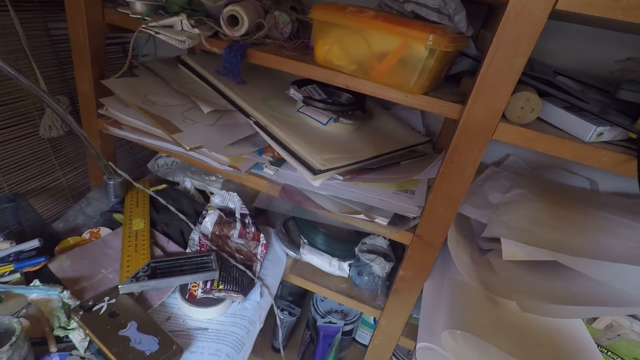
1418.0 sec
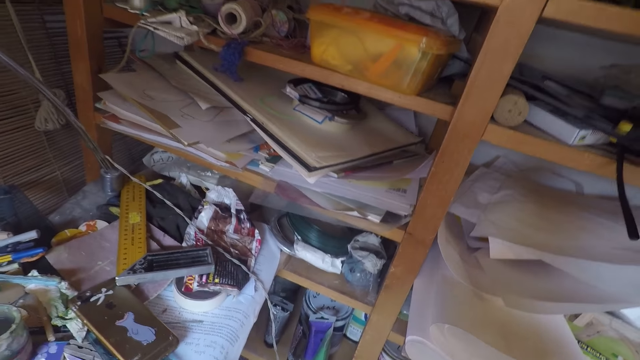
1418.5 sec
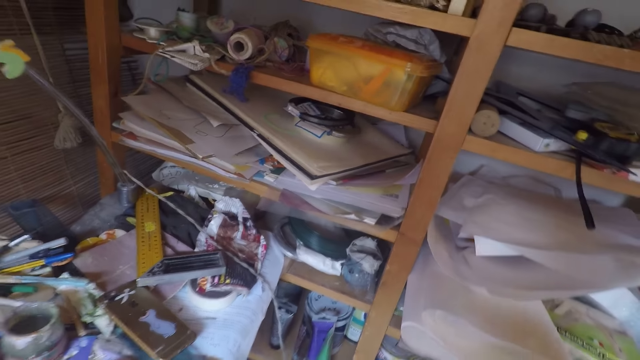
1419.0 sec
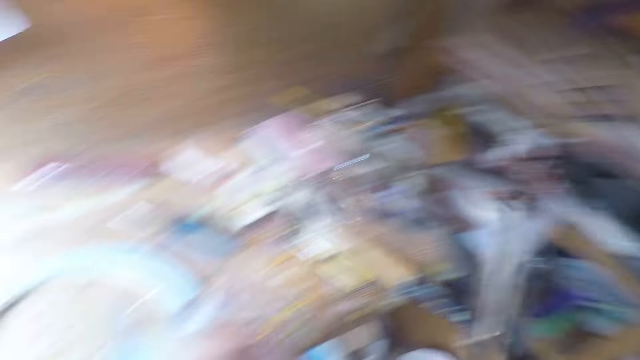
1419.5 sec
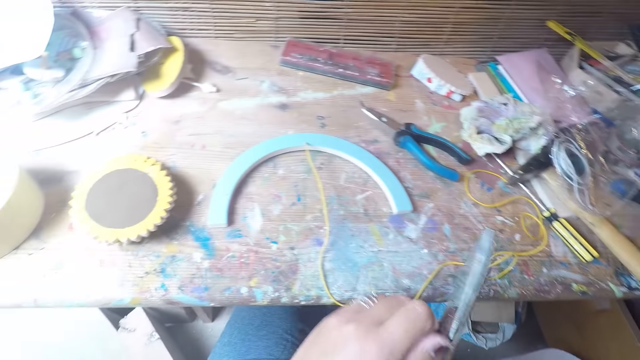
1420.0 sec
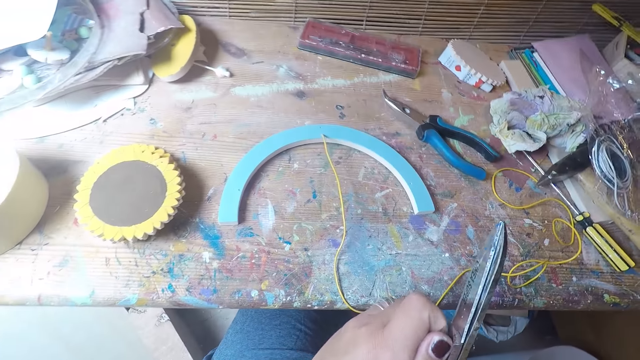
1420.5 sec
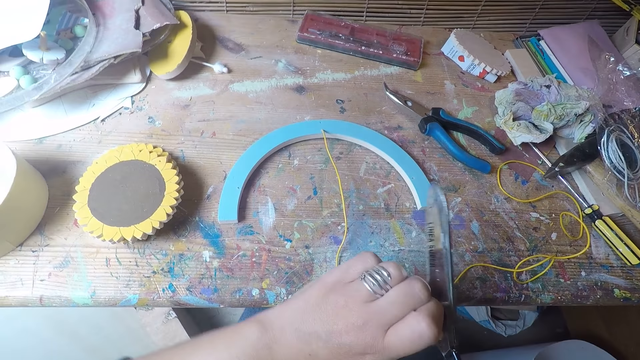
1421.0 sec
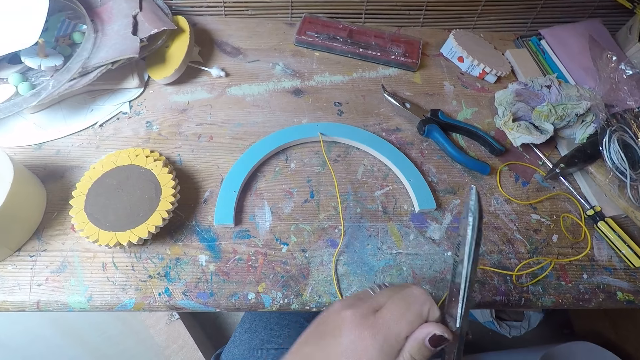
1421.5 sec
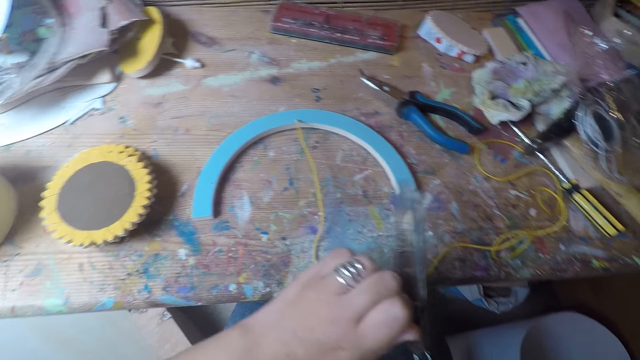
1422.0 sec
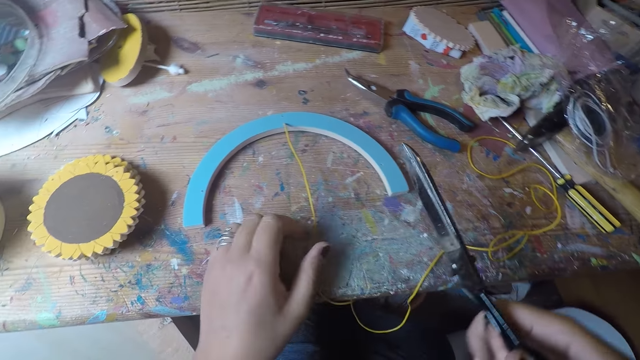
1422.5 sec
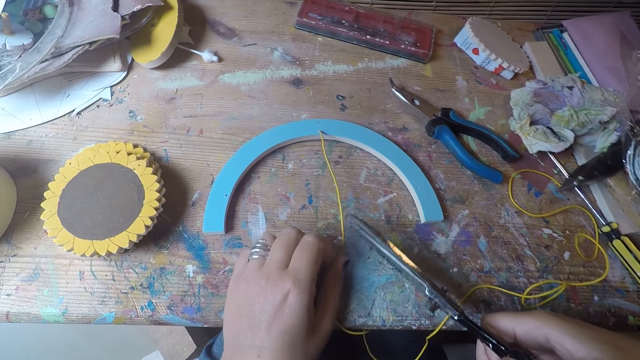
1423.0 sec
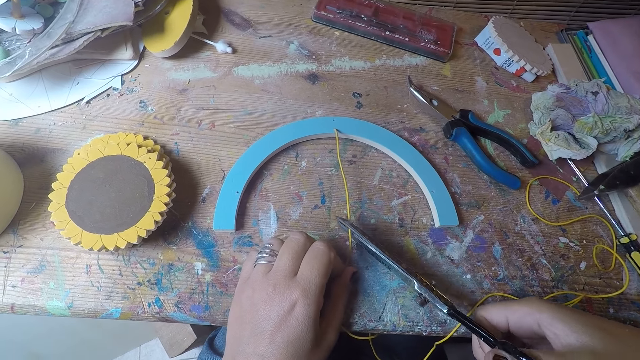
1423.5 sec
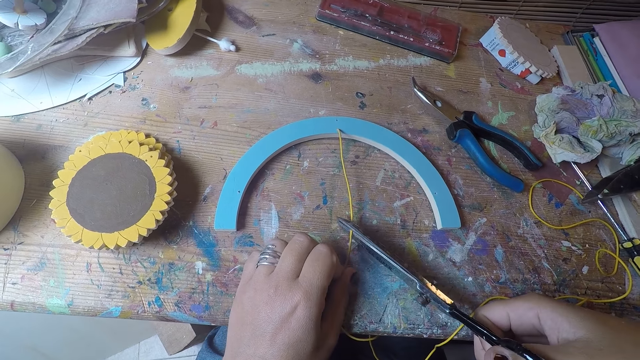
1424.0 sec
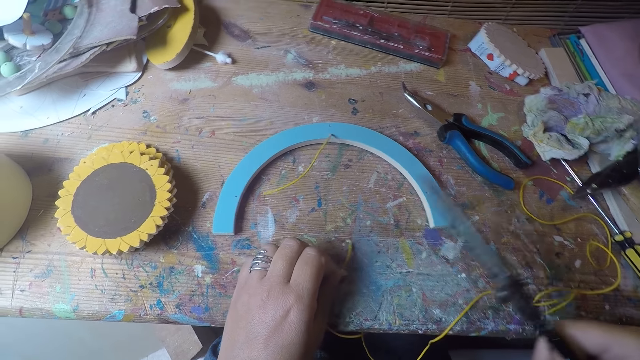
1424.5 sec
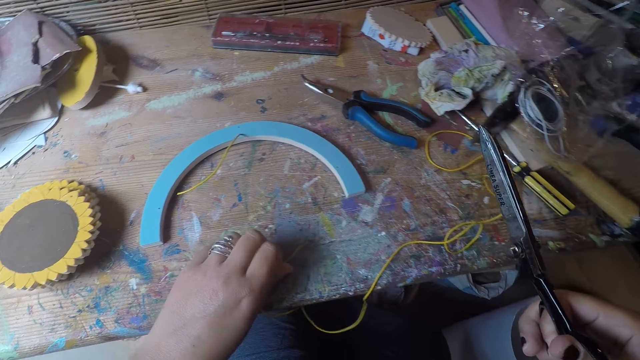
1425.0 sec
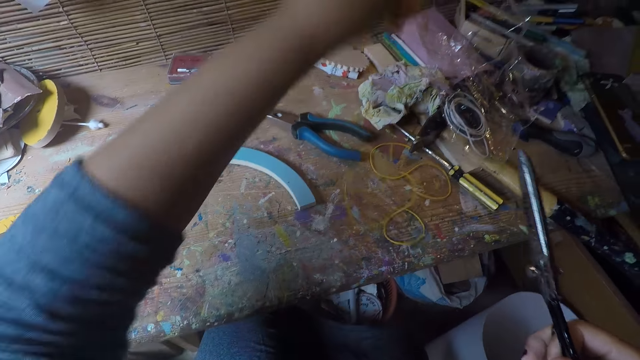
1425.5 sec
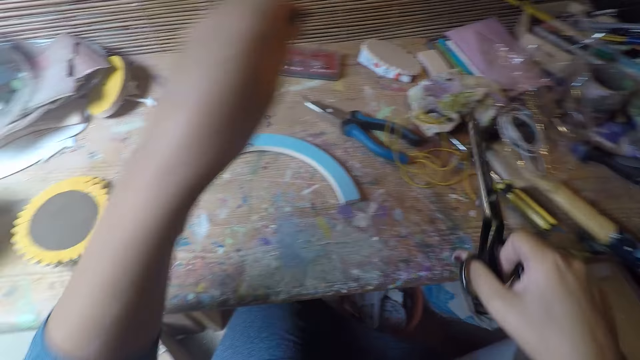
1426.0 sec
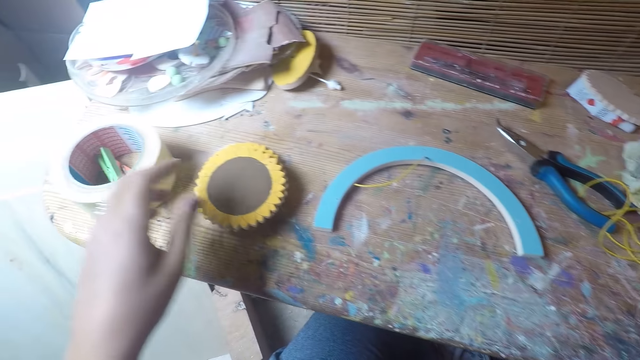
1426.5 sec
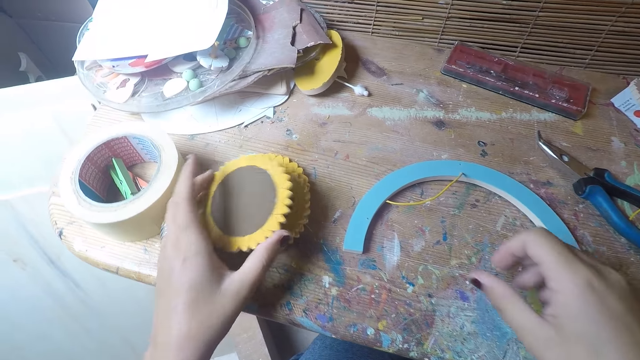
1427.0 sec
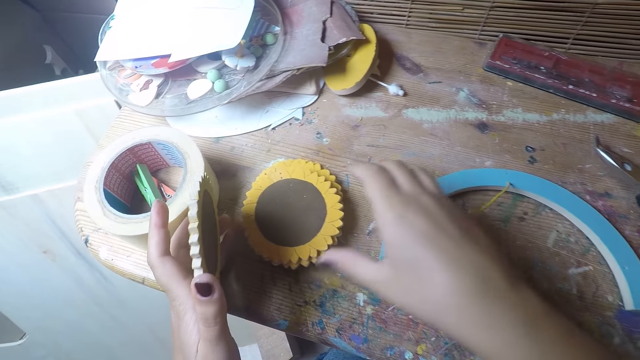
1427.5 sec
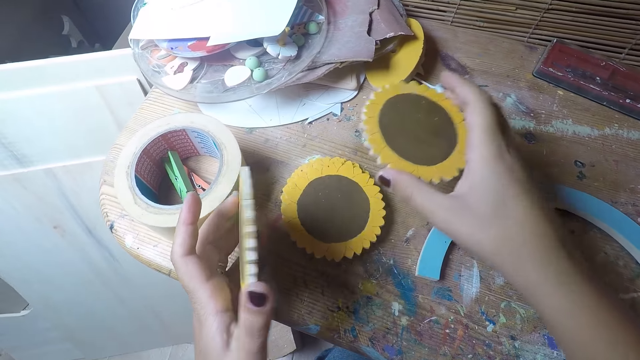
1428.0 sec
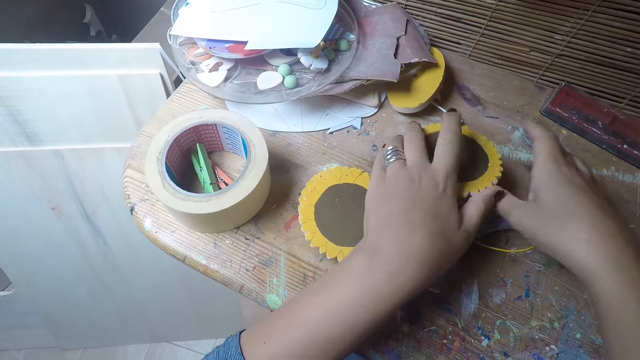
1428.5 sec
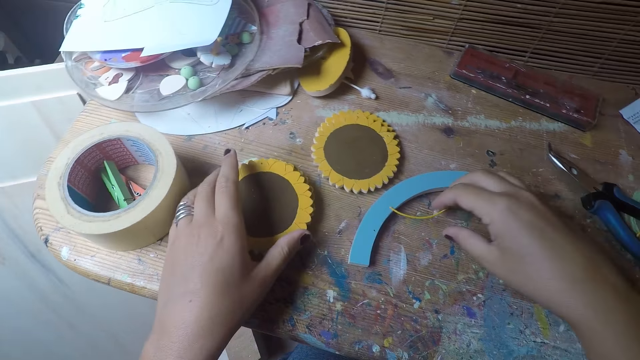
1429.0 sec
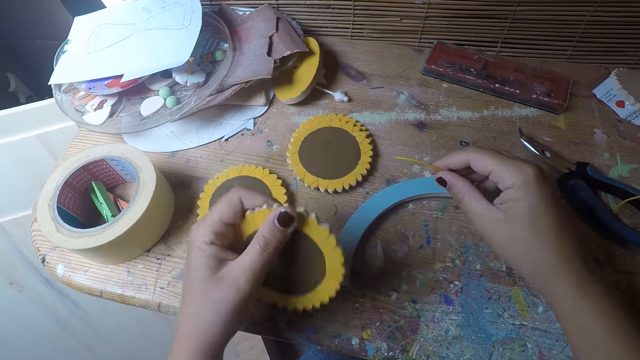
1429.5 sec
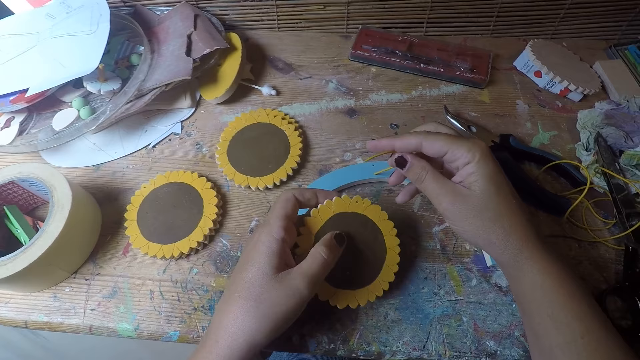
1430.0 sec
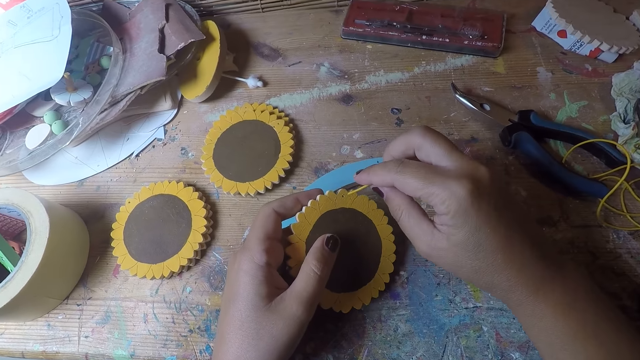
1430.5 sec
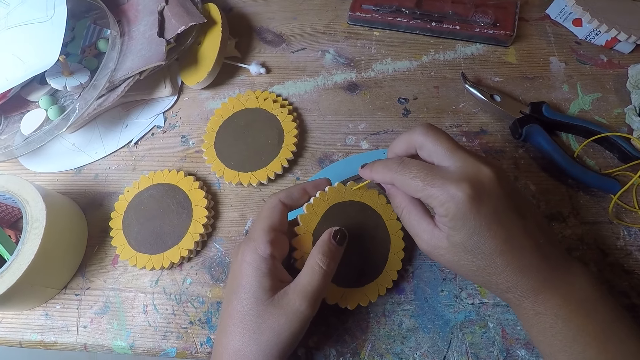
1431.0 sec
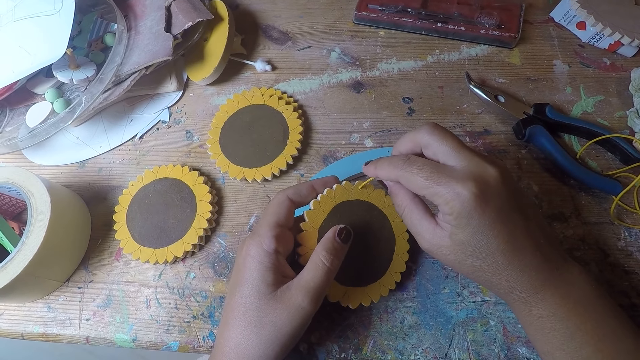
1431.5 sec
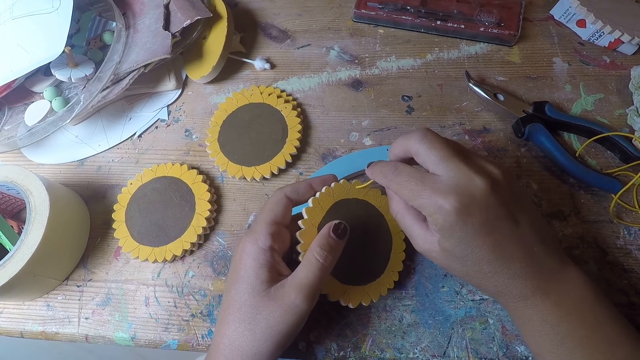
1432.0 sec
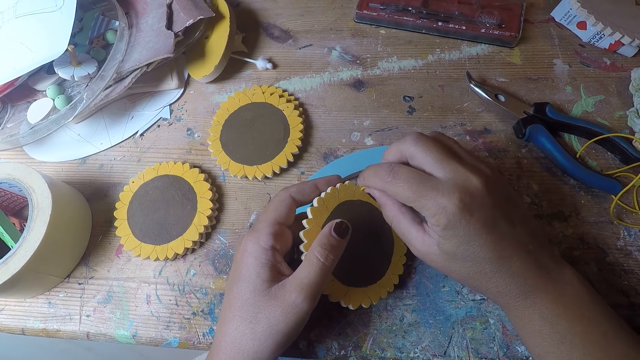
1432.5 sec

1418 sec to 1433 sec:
The camera wearer holds a scissors in both hands. She adjusts the scissors's nut with her left hand. She picks the scissors from the shelf. She holds the thread with her left hand. She cuts the thread with the scissors in her right hand. She moves the thread with her left hand. She drops the scissors in her right hand on the table. She picks a table coaster with her left hand and picks the table coaster with her right hand. She drops the table coaster in both hands. She picks a thread with her left hand and picks the thread with her right hand. She inserts the thread in the table coaster with her right hand.

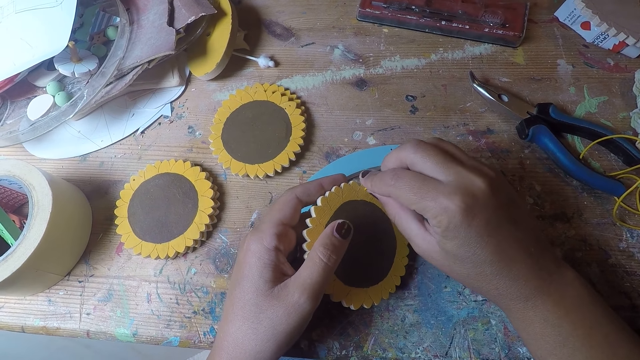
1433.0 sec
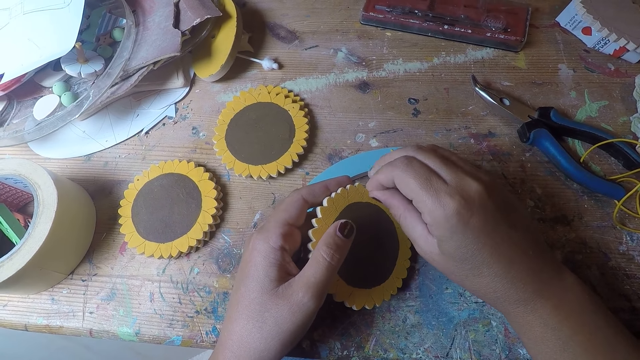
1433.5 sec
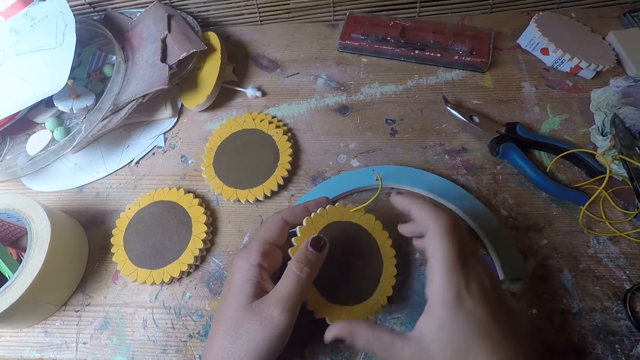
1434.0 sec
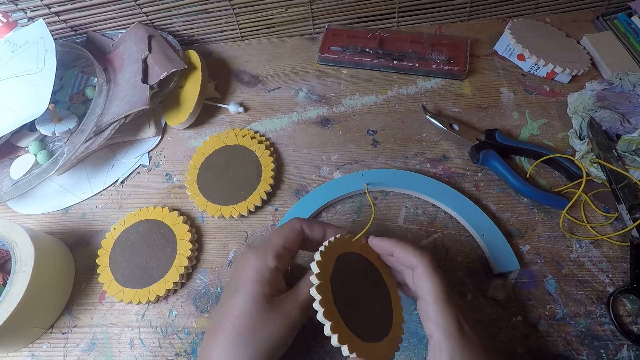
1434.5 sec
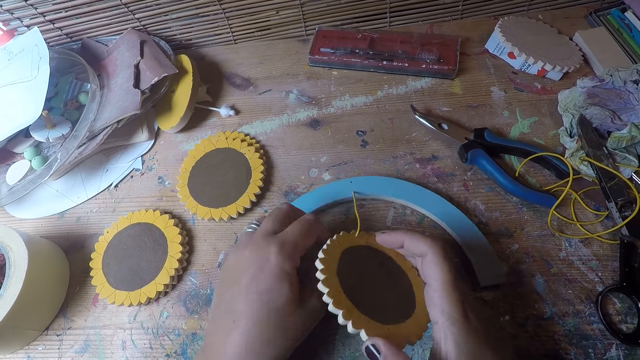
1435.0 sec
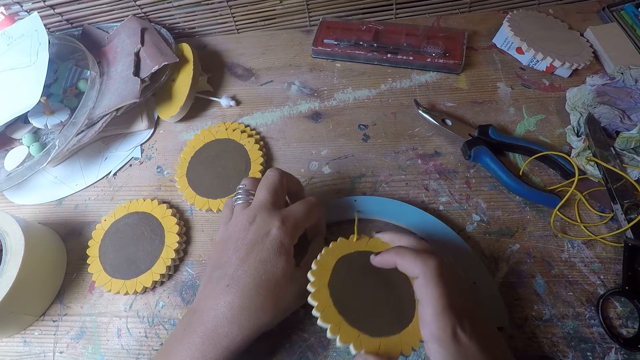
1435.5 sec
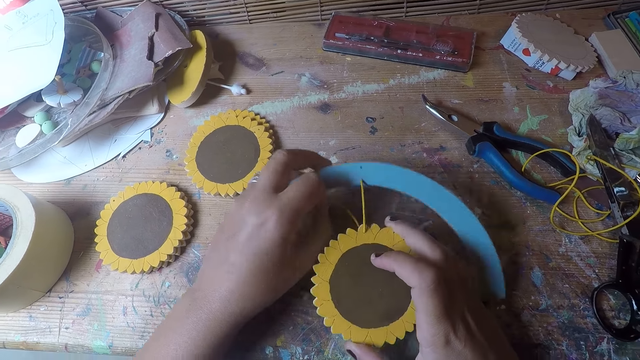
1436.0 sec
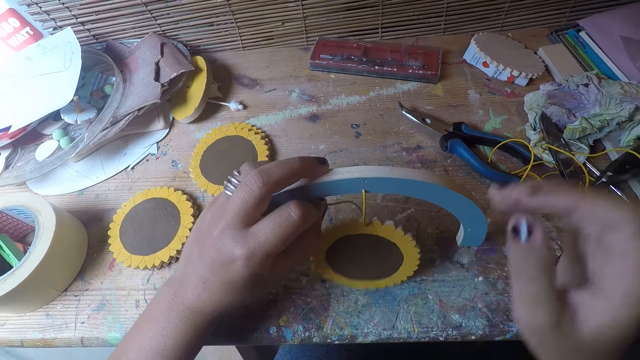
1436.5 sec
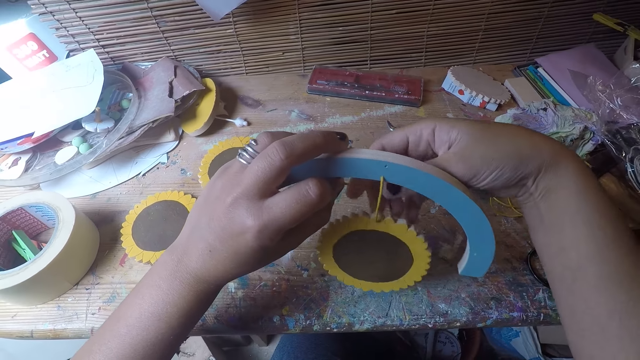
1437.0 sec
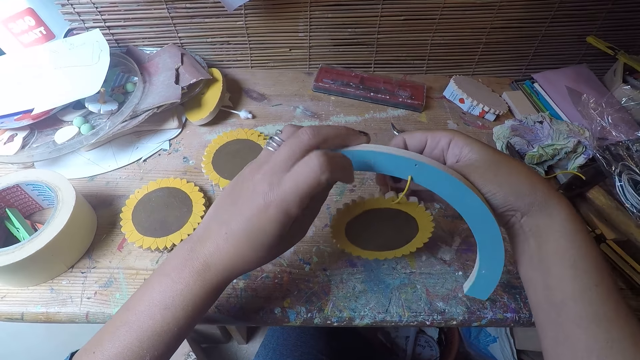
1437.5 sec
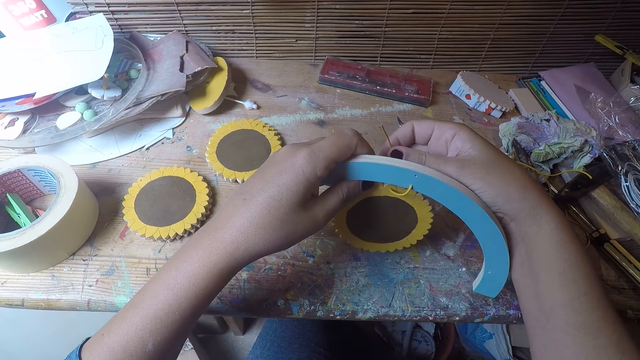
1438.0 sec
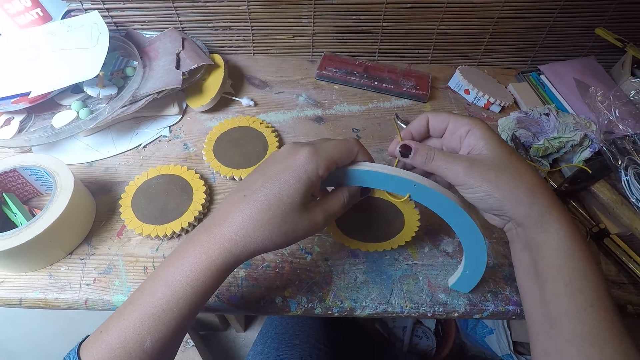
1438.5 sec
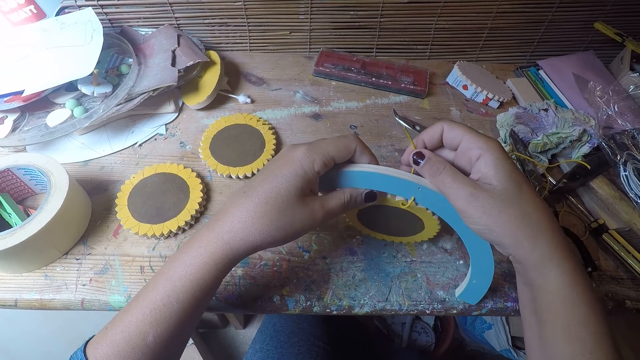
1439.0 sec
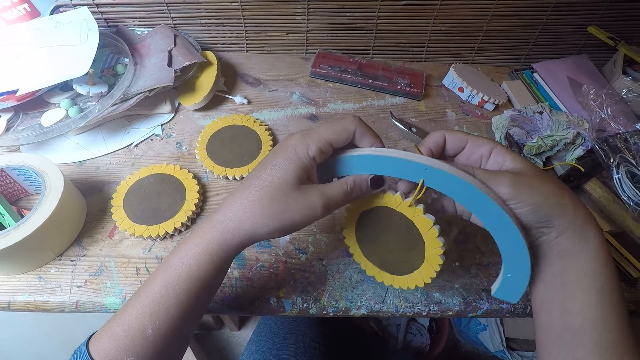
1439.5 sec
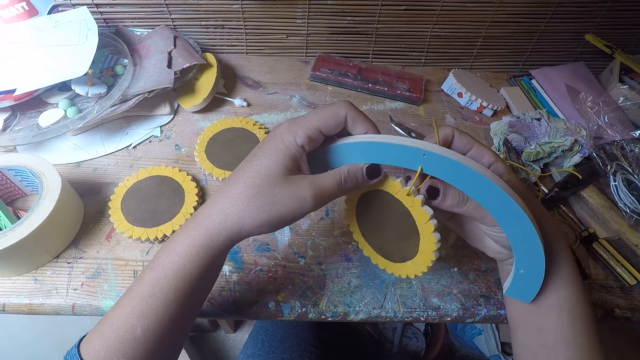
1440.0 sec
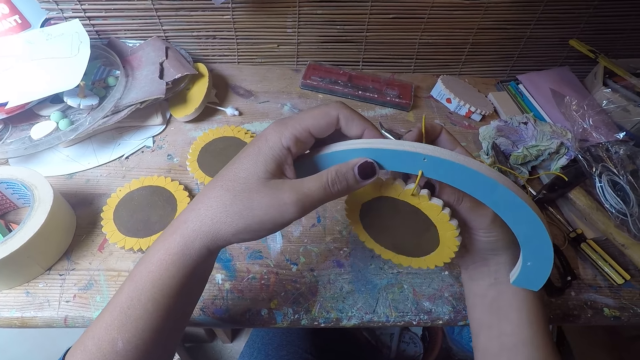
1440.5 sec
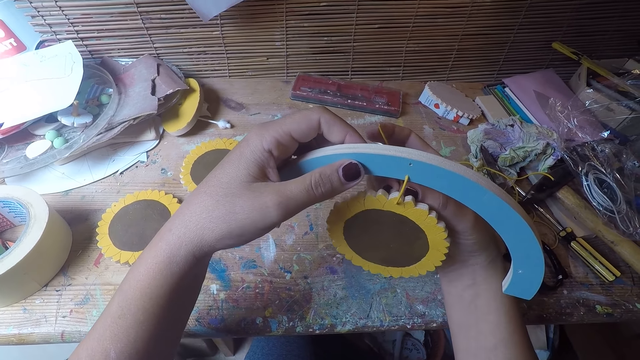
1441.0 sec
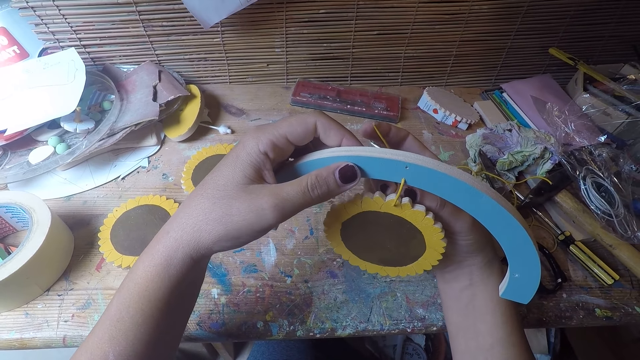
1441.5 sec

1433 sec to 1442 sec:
The camera wearer pulls the thread with her left hand. She picks the table coaster arc with her left hand. She pulls the thread with her right hand. She knots the thread with her right hand.
